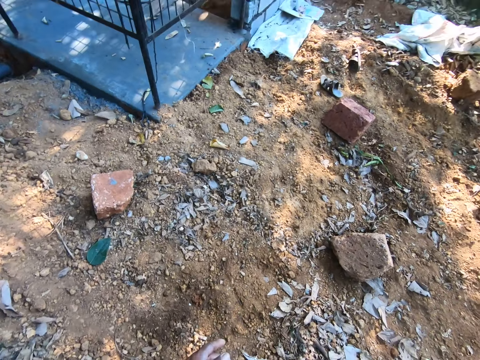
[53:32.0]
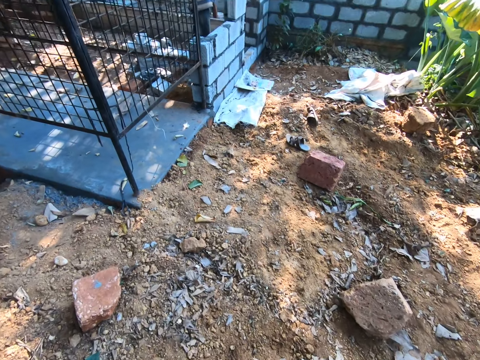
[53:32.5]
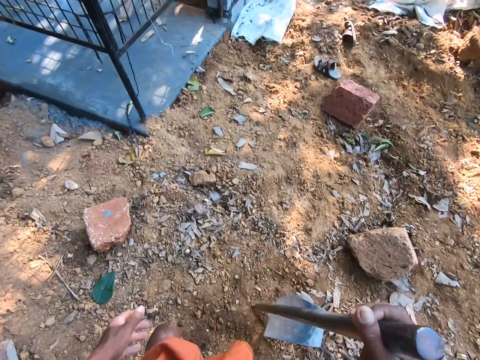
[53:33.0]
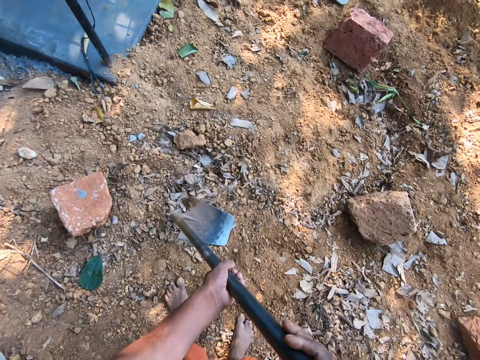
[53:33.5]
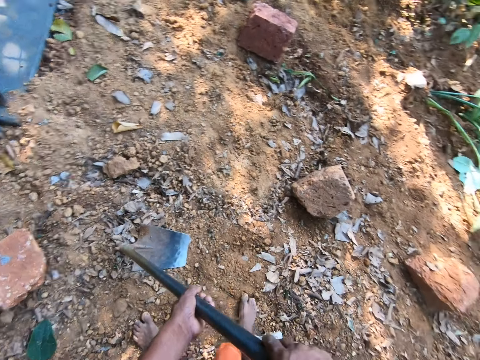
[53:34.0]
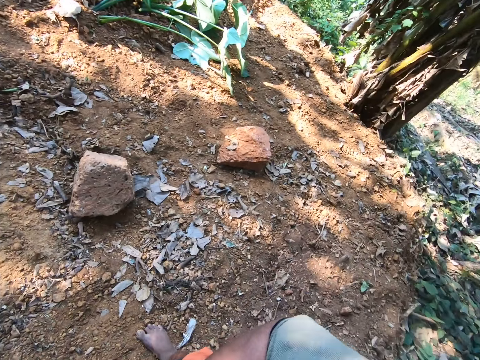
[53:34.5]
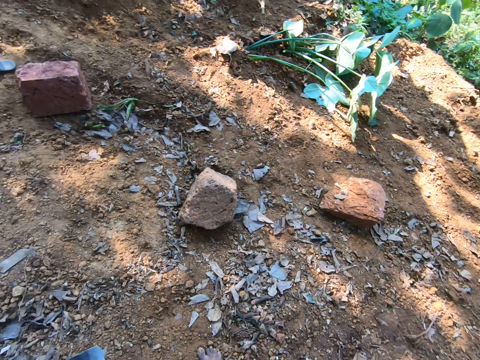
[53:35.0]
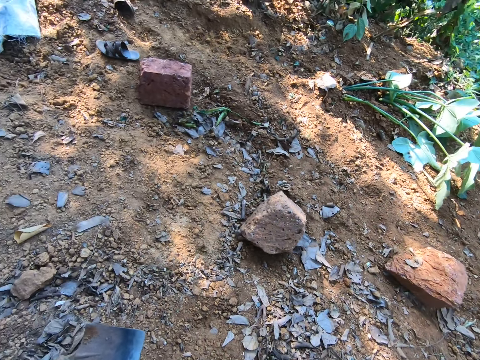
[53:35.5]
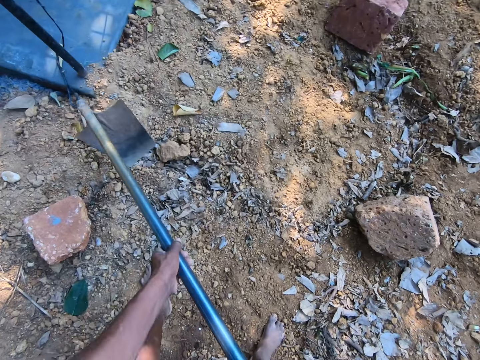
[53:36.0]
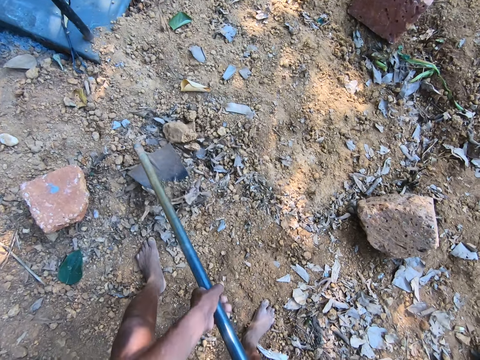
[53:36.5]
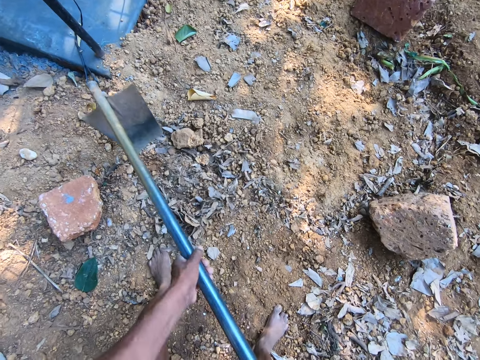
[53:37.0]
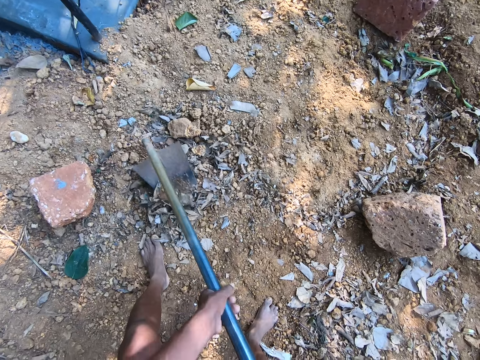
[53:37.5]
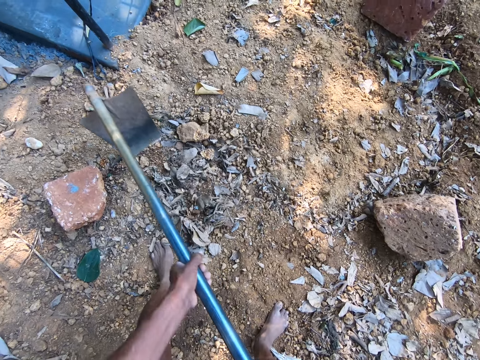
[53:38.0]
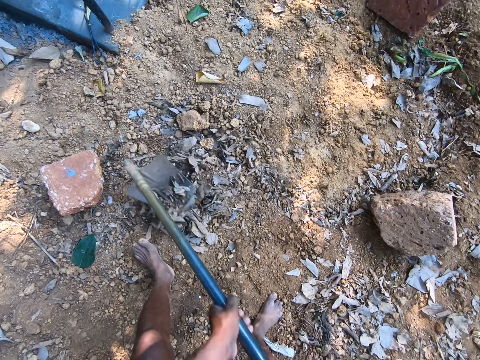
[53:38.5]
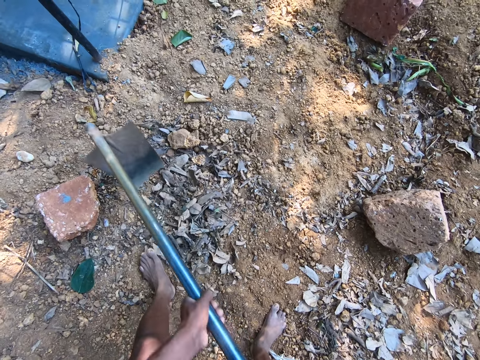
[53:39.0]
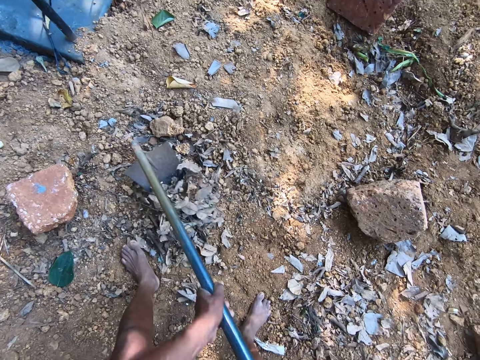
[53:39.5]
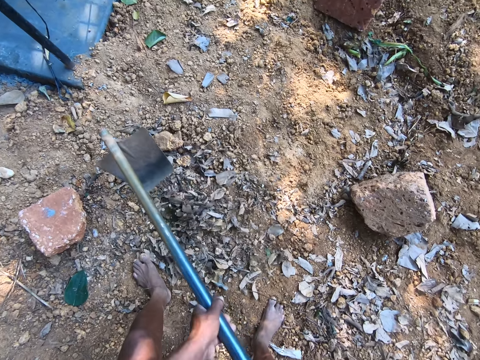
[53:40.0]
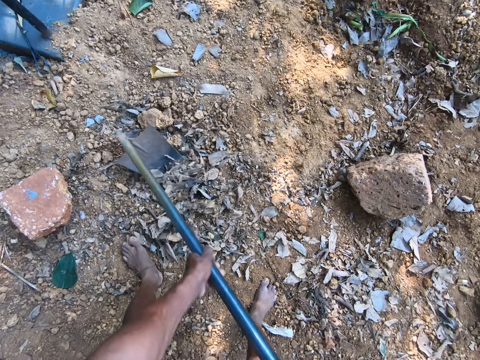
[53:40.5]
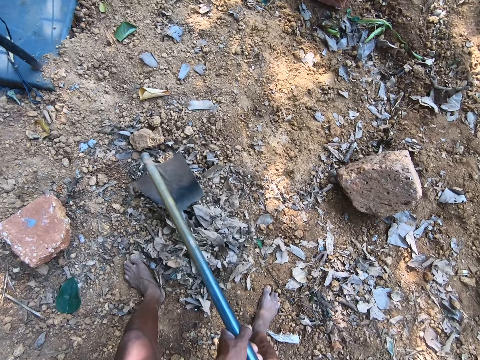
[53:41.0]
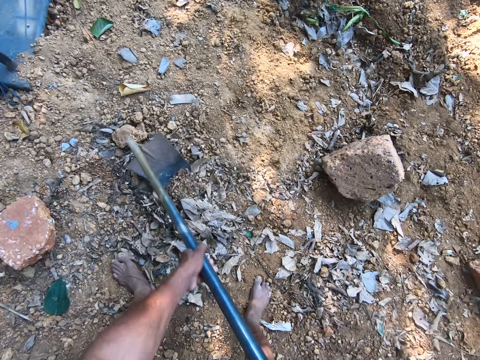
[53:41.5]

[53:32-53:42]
The camera wearer holds the hoe with his hands. He digs the ground with the hoe in his hands.

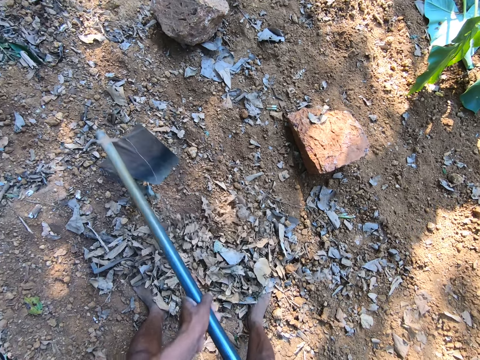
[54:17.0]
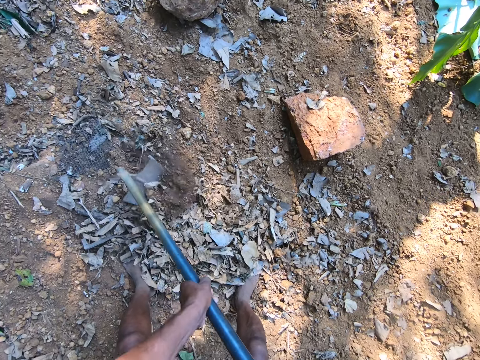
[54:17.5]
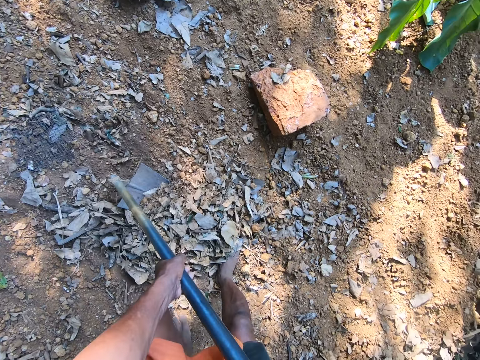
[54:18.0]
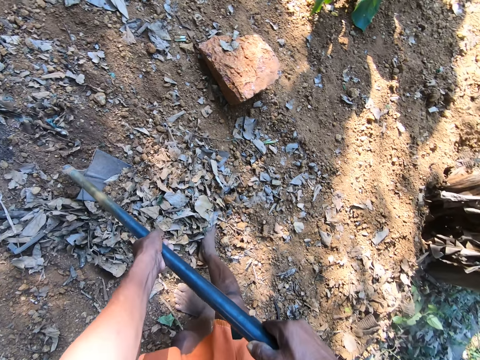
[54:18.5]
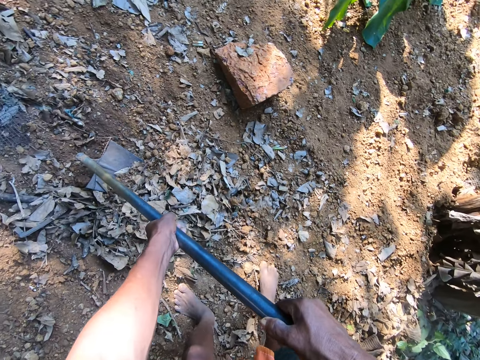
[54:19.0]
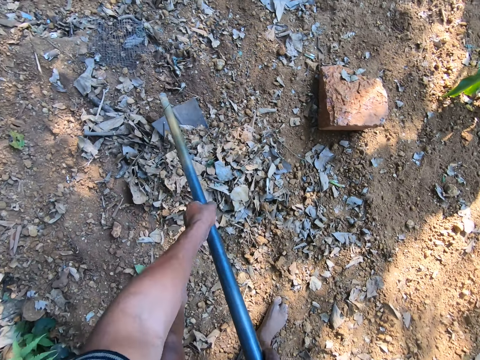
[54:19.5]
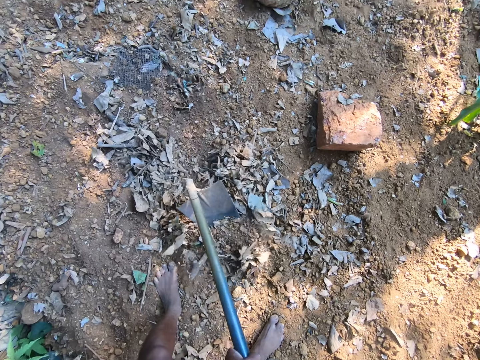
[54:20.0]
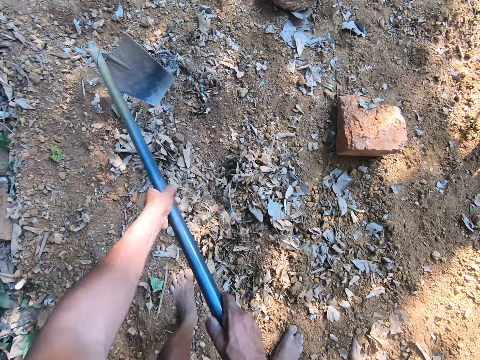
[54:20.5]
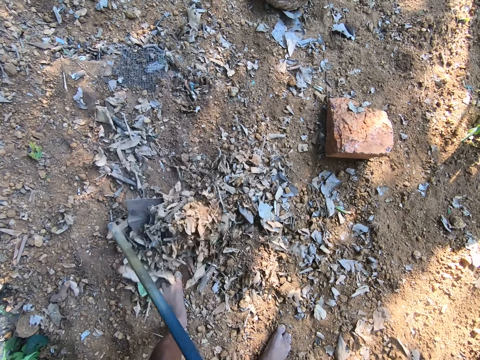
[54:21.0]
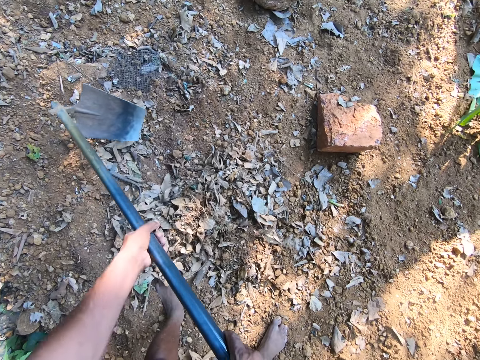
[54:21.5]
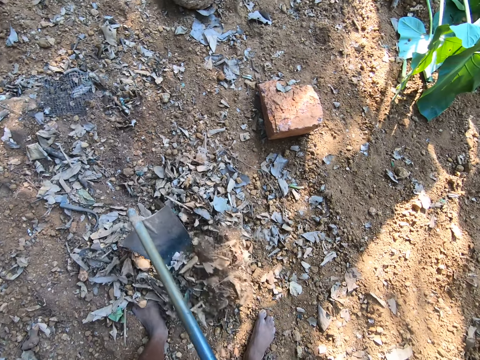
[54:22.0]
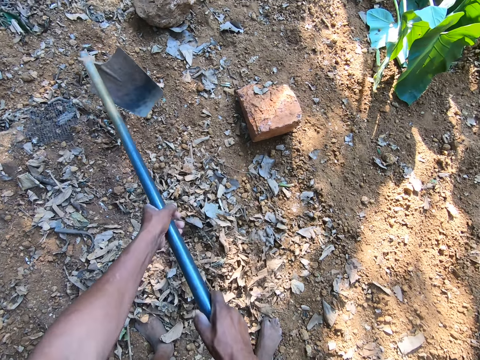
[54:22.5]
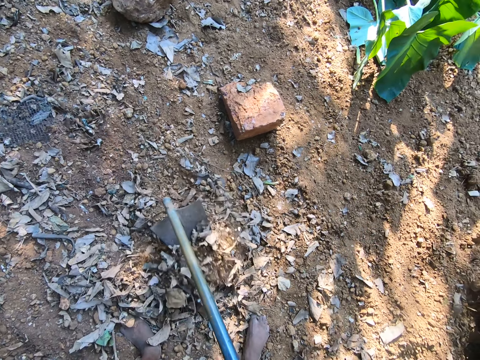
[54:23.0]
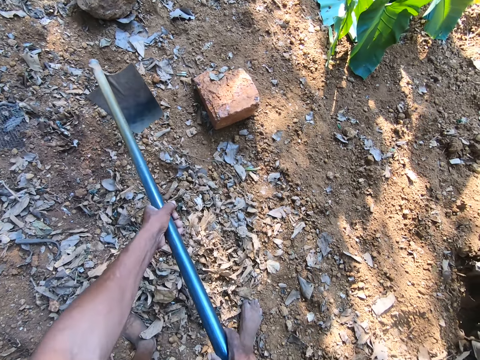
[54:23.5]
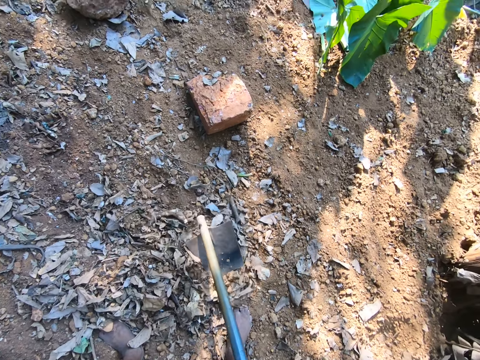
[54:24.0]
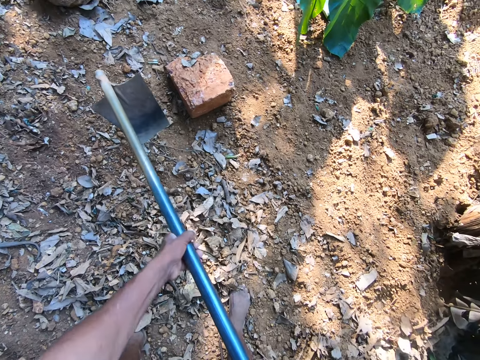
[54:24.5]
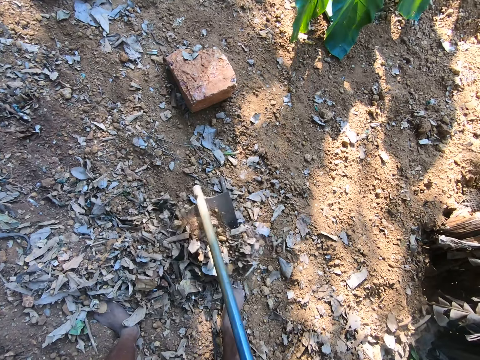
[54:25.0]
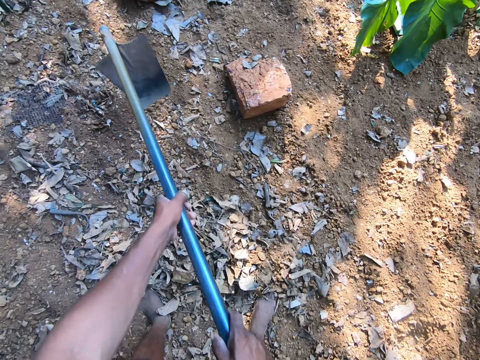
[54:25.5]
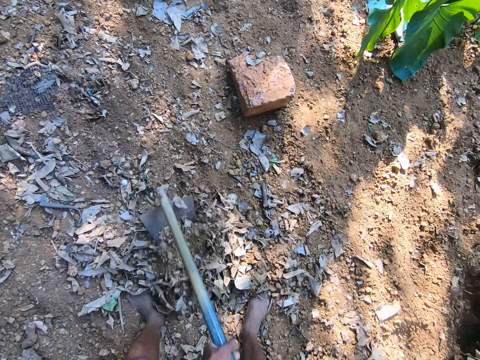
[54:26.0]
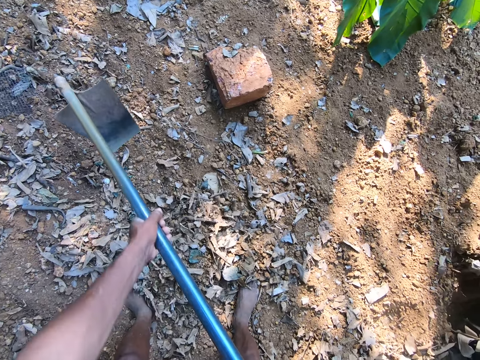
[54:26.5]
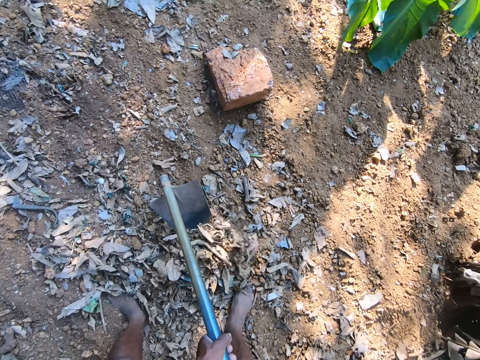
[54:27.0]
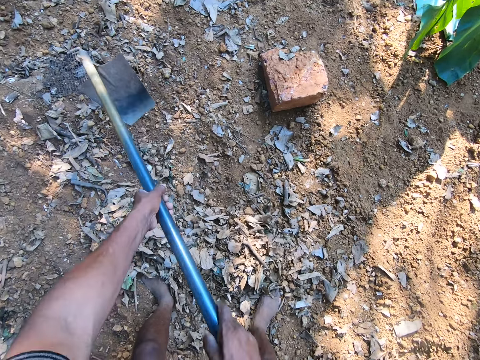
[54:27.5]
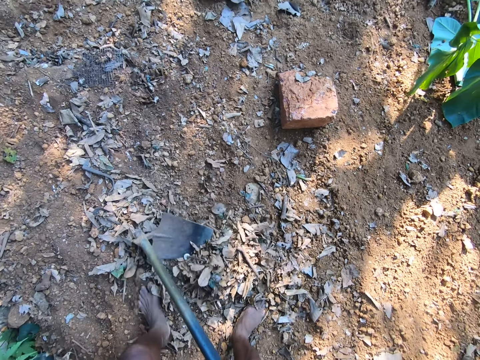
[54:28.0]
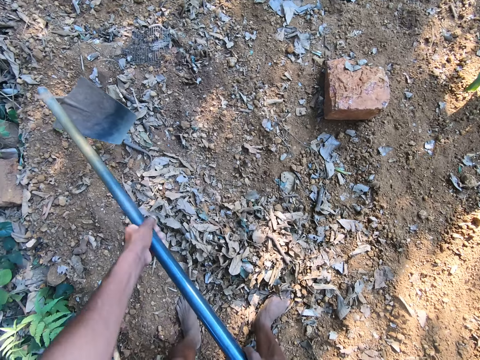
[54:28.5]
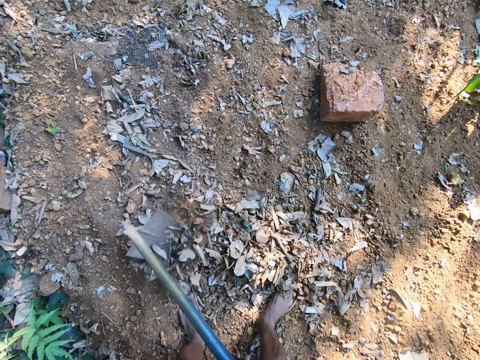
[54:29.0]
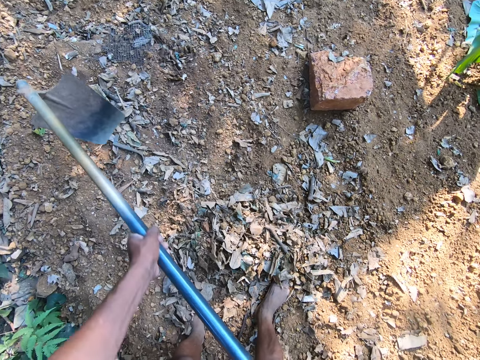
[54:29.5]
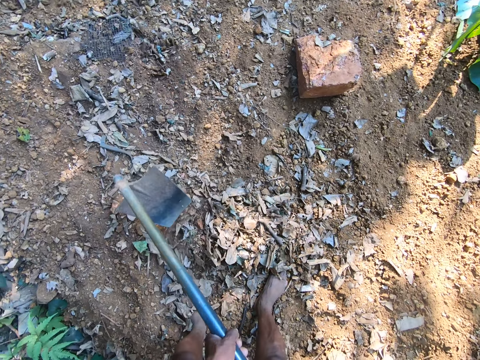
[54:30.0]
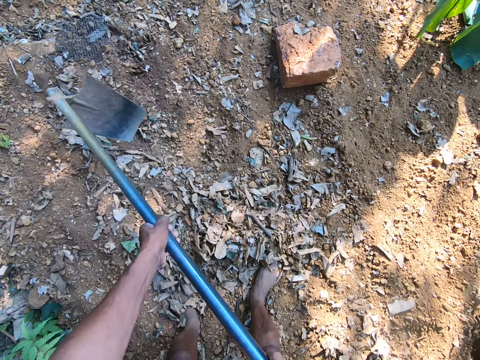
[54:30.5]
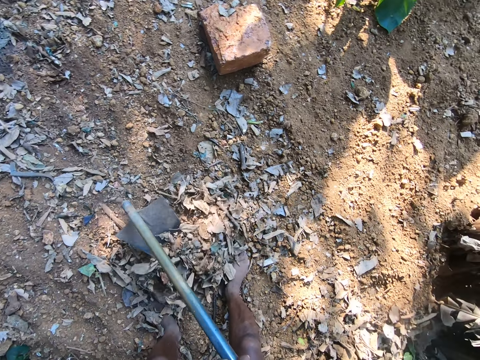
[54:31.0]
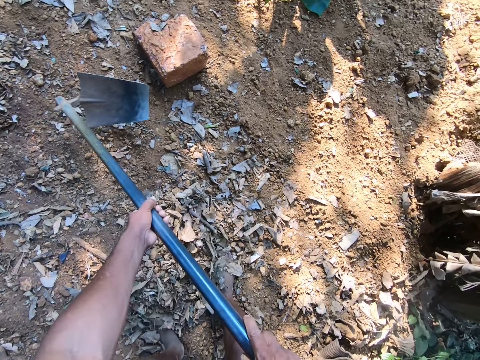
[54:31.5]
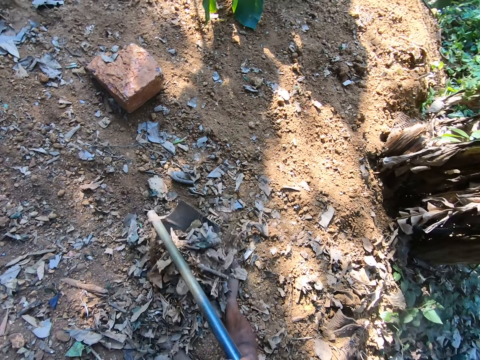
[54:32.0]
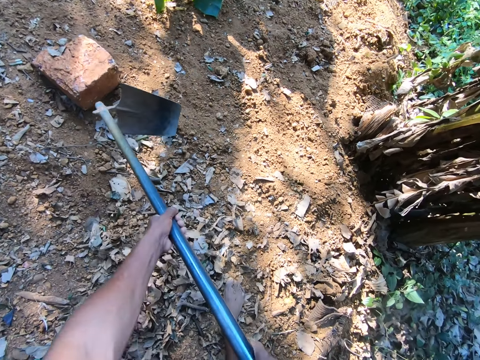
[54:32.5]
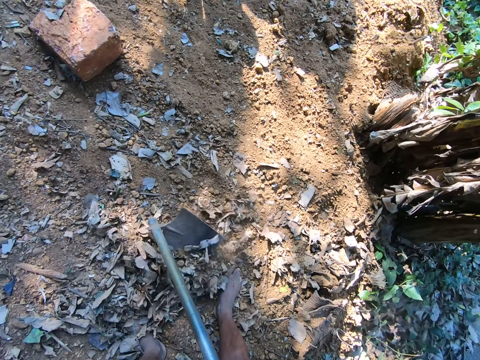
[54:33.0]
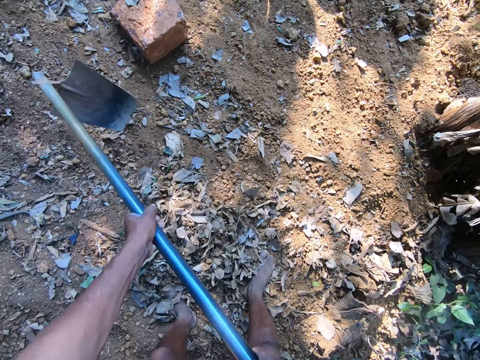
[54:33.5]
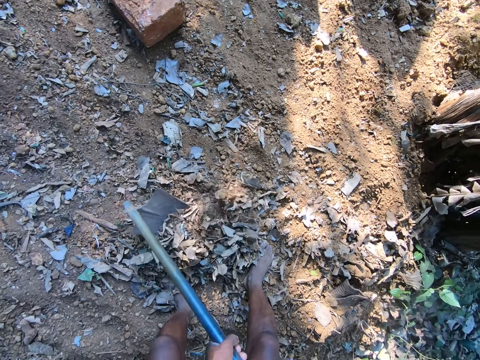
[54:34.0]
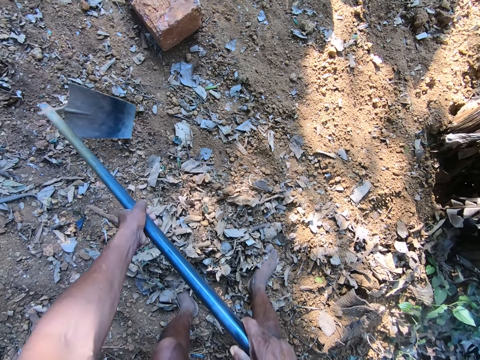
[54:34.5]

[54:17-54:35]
The camera wearer moves backwards and moves the leaves with a hoe.
